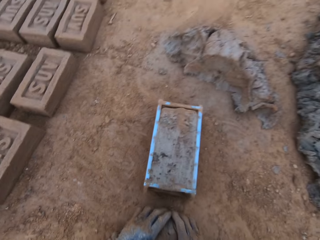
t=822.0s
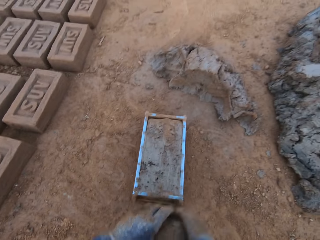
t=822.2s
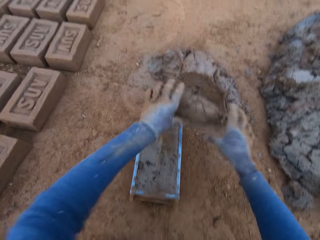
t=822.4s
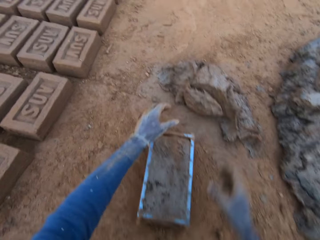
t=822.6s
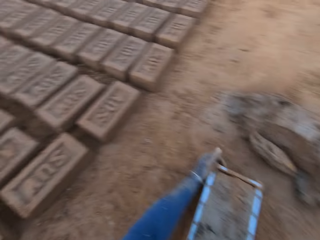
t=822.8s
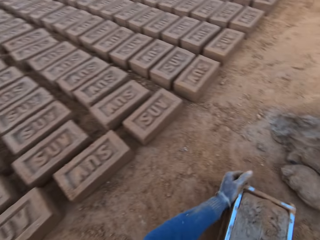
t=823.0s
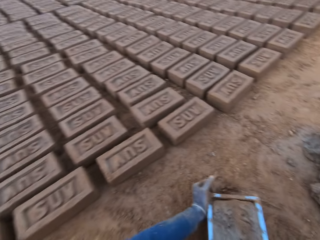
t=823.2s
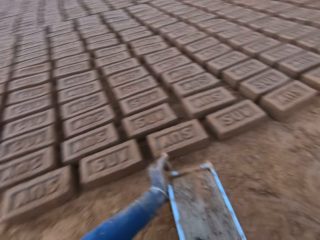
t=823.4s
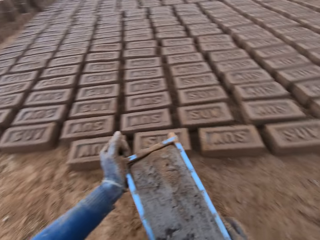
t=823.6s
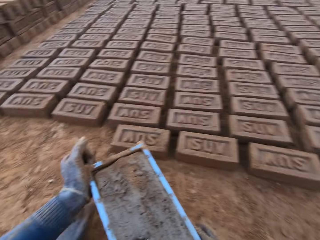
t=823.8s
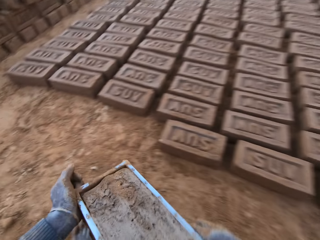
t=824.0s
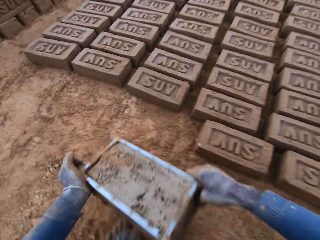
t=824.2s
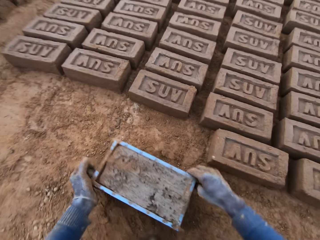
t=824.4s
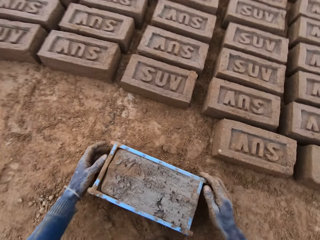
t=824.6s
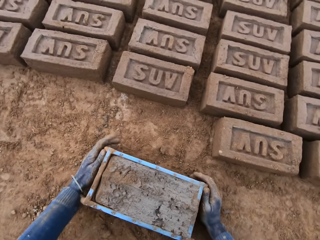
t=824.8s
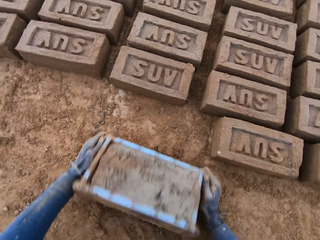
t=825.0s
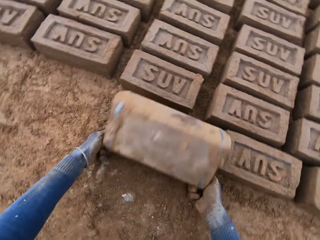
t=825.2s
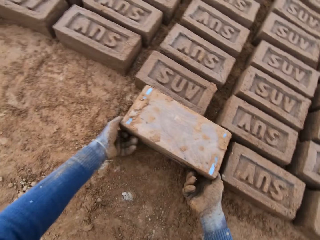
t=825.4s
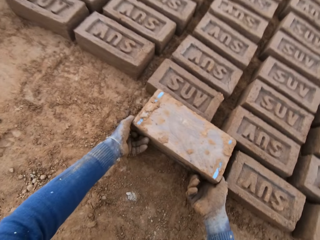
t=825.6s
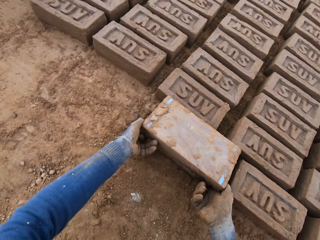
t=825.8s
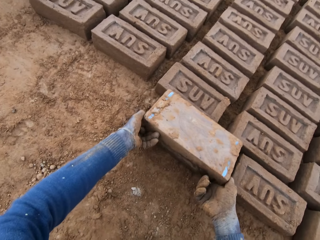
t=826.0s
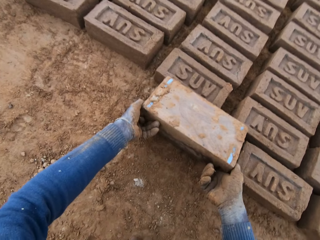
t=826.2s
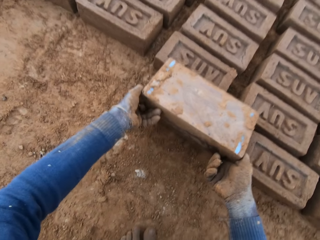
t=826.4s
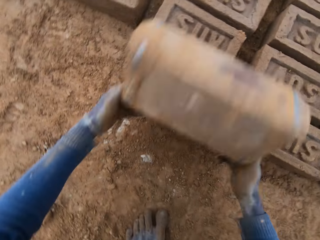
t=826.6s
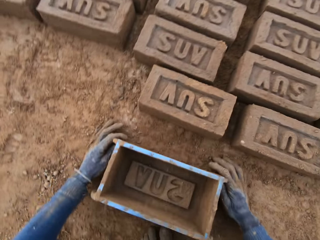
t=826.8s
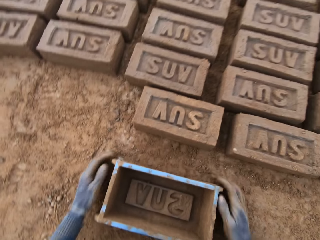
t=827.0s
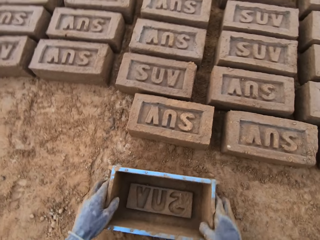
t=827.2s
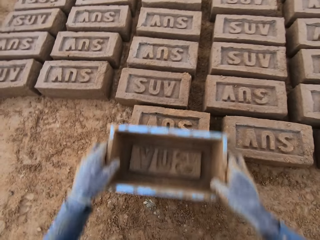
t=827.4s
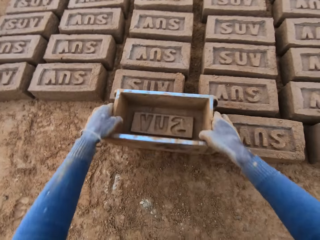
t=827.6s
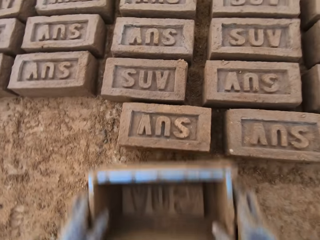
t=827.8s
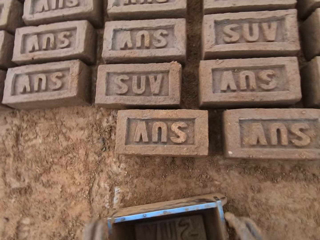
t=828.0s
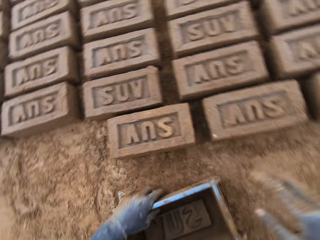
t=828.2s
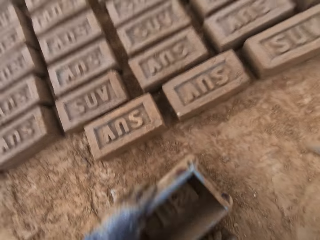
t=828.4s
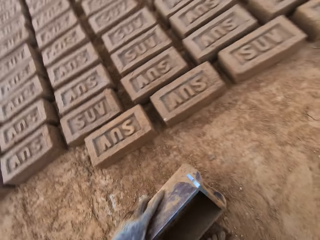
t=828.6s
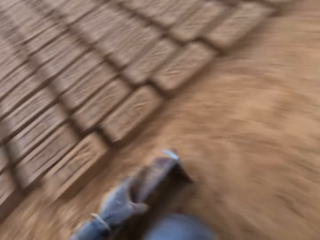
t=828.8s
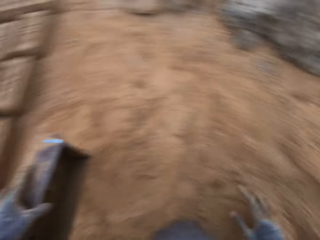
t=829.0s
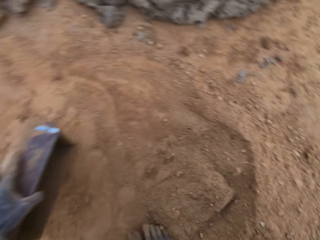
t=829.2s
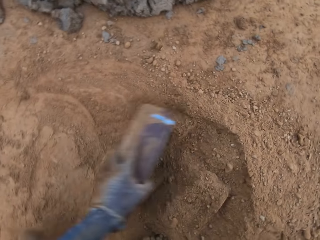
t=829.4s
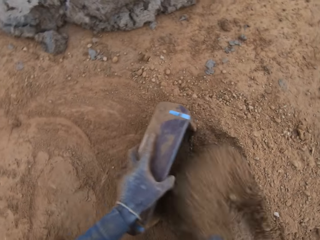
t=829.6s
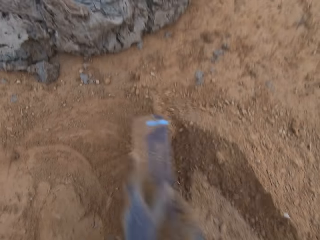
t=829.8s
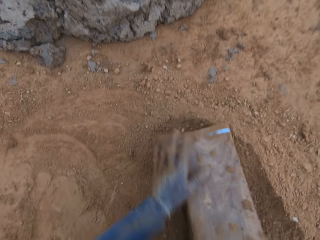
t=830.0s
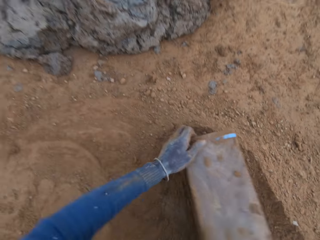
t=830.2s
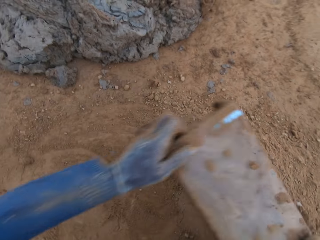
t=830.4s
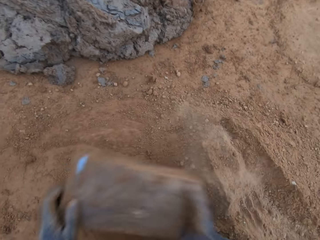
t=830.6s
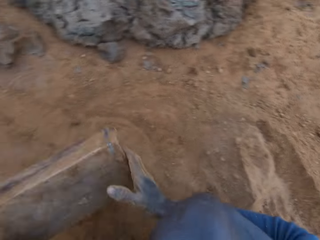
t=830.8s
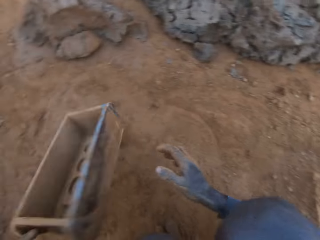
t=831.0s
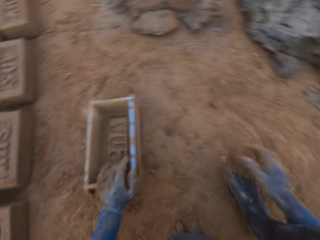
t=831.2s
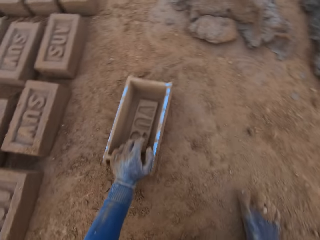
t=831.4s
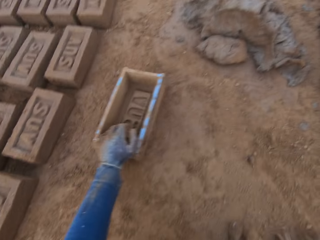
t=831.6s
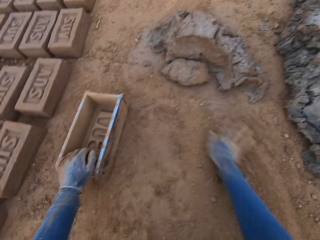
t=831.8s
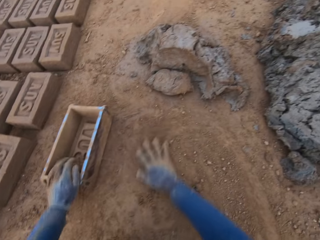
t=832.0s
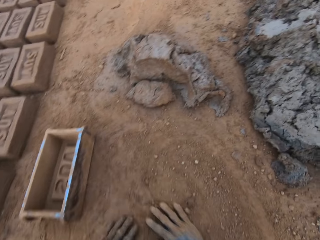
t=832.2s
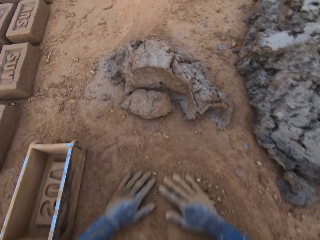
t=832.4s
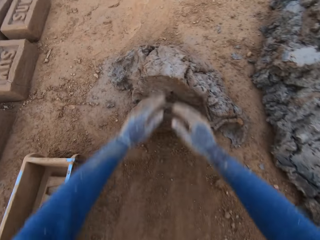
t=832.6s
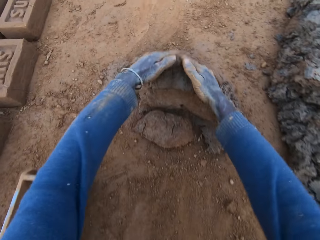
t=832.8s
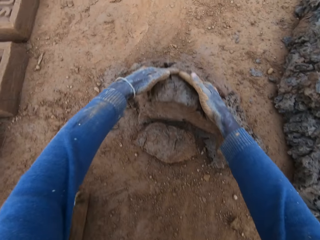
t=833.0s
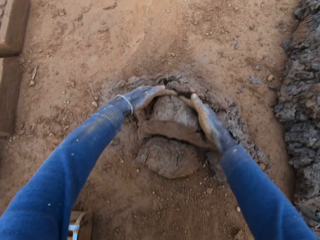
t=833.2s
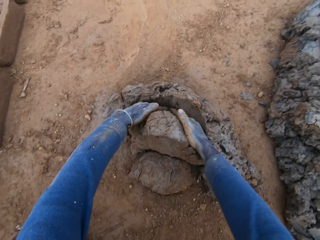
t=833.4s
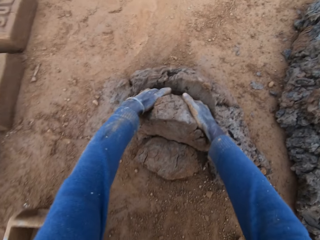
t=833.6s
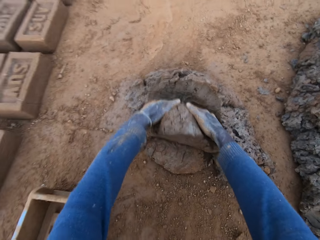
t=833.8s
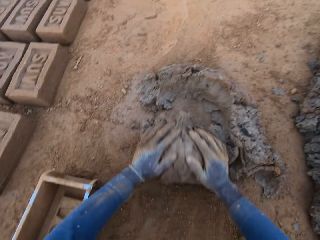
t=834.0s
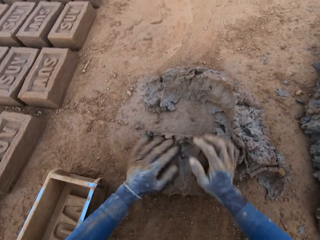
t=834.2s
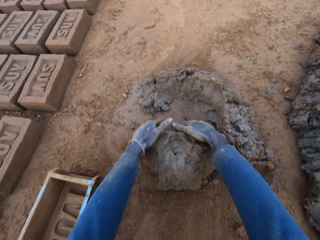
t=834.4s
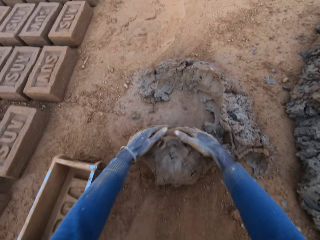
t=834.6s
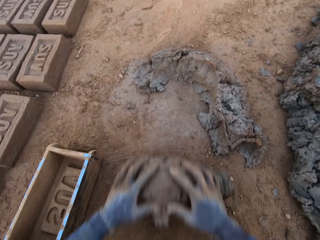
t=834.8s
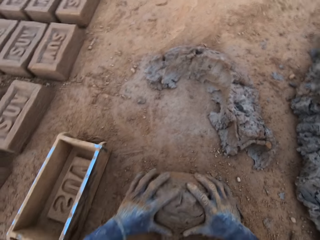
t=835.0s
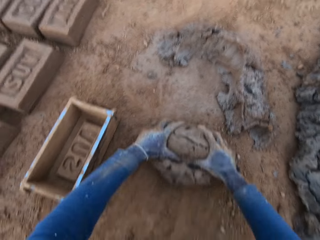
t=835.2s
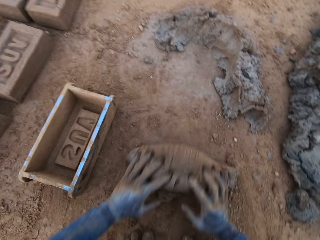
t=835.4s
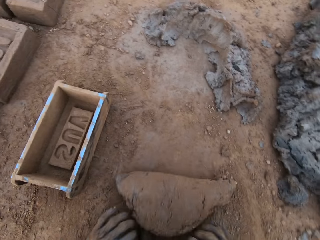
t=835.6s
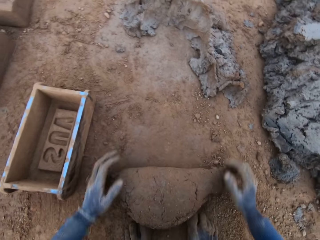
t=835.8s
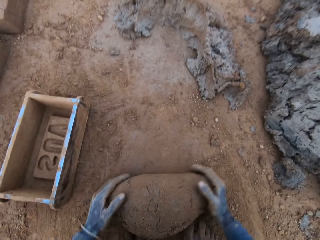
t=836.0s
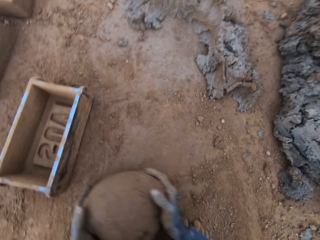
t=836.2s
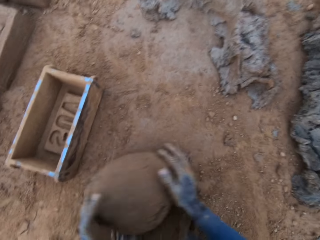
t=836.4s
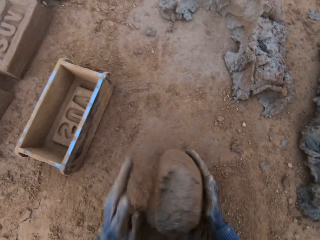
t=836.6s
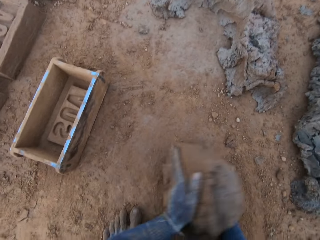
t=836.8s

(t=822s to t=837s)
The camera wearer removes clay. He drops the mortar in his hand on the heap of mortar. He moves the brick mold or container closer to the bricks on the ground. He stares at the container. He flips the brick mold upside down. He turns the iron brick mold on the ground. He removes the clay from the brick mold. He drops the iron brick mold on the ground. He presses the brick with the brick mold. He hits the brick with the iron brick mold in his hands. He drags the brick mold on the soil. He pours sand from the ground into the iron brick mold. He removes the sand from the iron brick mold. He drops the iron brick mold on the ground. He rubs his two hands on the ground. He takes the clay from the ground. He cuts a portion of the concrete from the heap of concrete with his hands. He mixes the concrete with his hands.

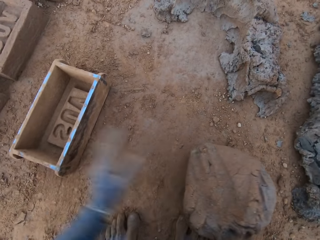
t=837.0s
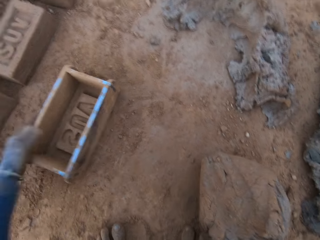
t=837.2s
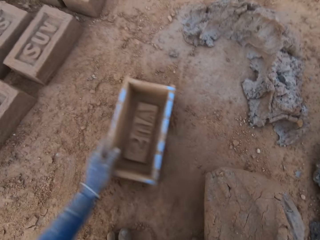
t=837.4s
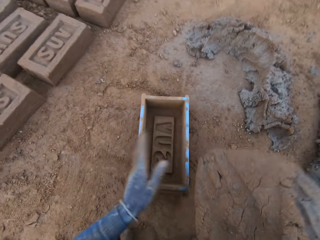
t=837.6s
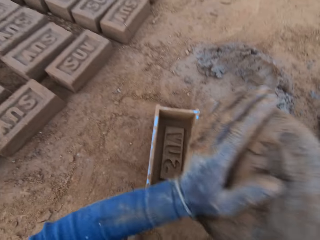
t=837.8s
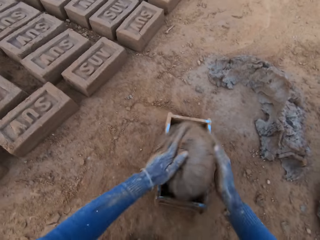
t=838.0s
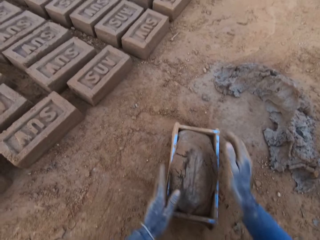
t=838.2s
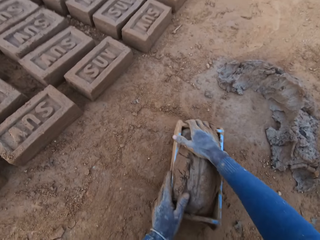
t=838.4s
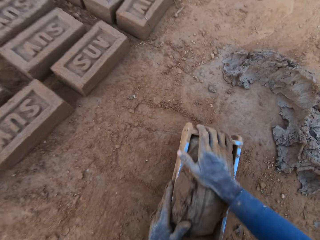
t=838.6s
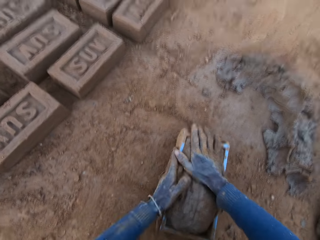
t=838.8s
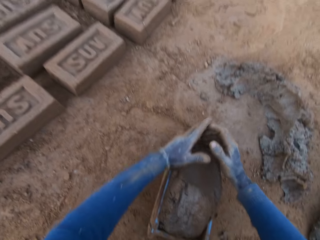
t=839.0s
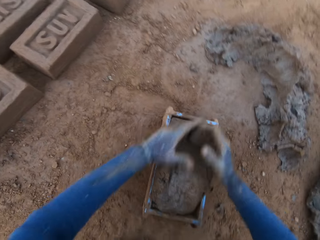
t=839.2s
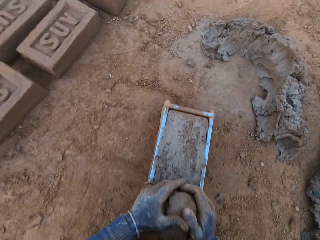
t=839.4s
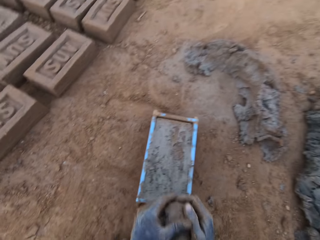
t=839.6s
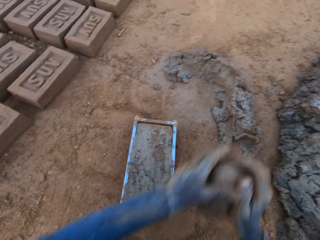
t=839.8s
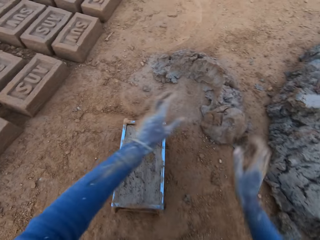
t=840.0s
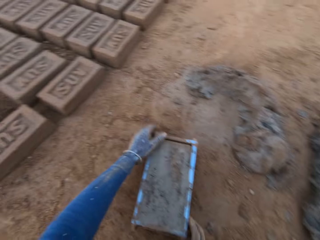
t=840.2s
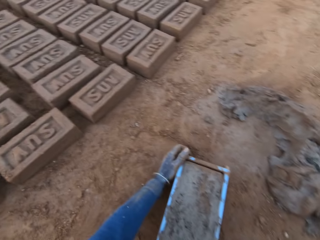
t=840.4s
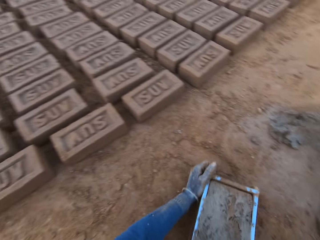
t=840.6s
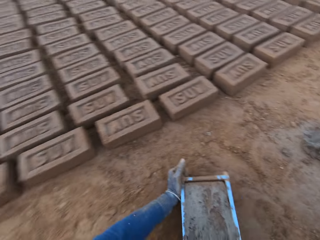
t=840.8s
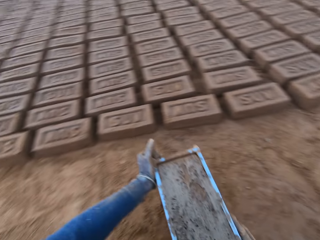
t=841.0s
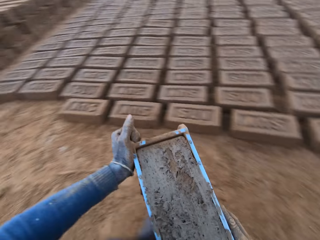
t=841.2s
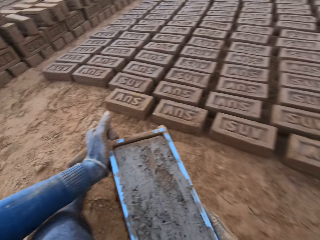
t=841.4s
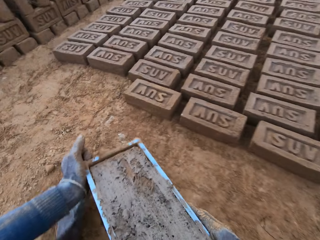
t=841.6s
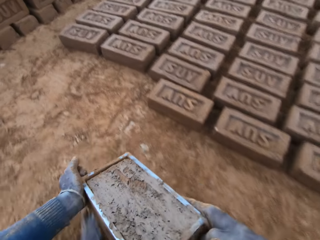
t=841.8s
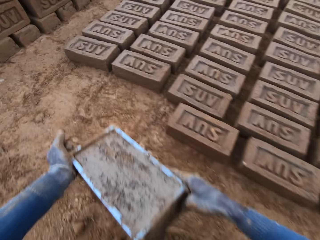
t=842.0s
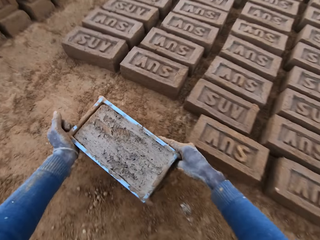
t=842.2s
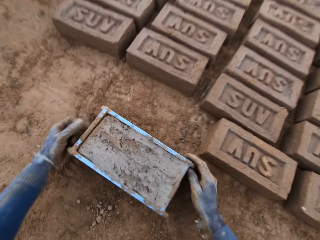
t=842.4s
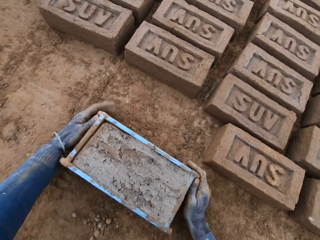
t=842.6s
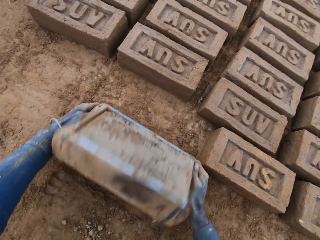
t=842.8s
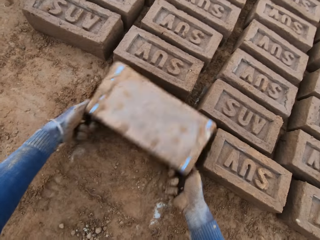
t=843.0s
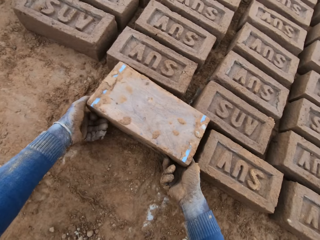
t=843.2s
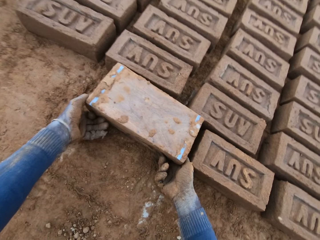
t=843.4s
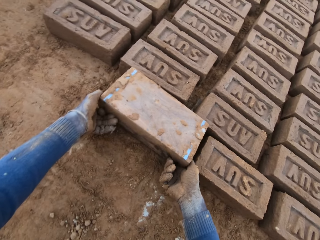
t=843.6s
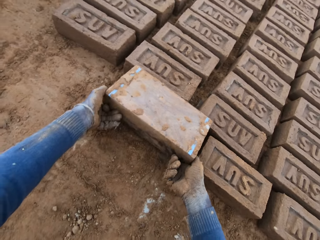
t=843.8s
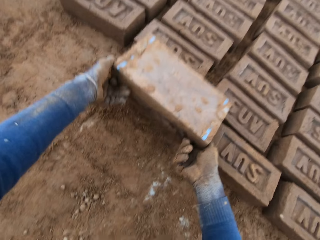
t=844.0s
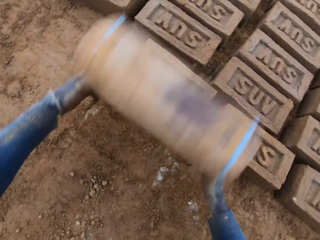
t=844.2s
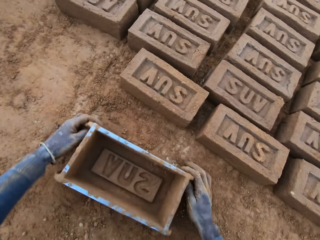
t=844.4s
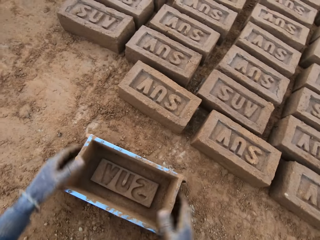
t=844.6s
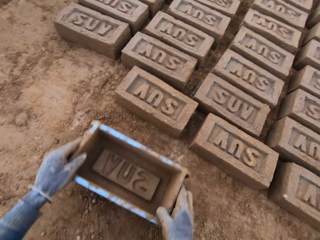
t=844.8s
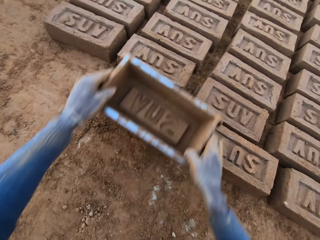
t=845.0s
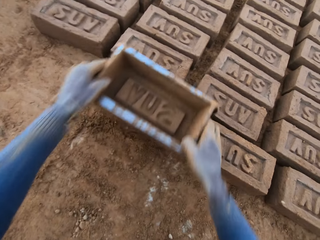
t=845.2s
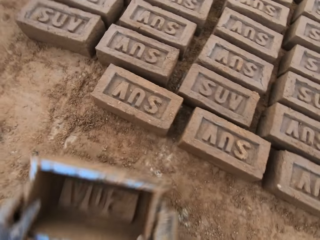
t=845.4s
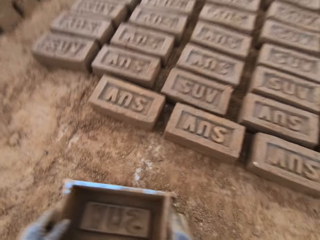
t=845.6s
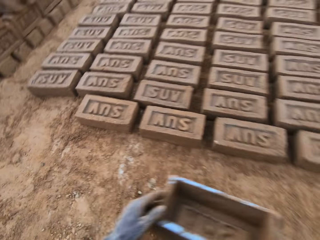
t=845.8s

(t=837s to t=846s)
The camera wearer shifts the iron brick mold with his left hand on the ground. He drops the concrete in the iron brick mold. He removes the excess concrete from the iron brick mold. He drops the excess concrete on the heap of concrete on the ground. He carries the clay in the brick mold from the ground. He drops the iron brick mold with the clay on the ground beside other bricks. He turns the iron brick mold on the ground. He removes the clay from the brick mold. He drops the iron brick mold on the ground. He presses the brick with the brick mold. He hits the brick with the iron brick mold in his hands.
